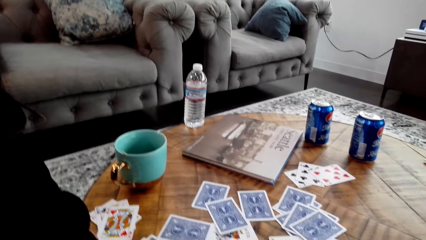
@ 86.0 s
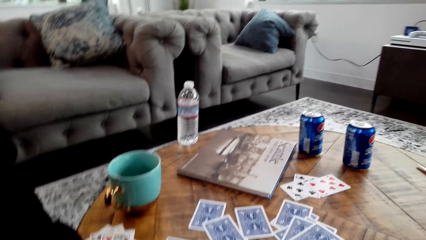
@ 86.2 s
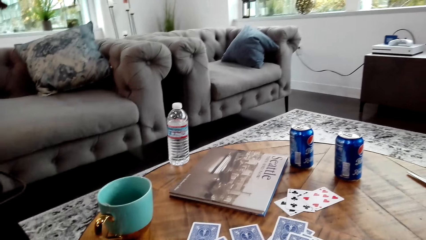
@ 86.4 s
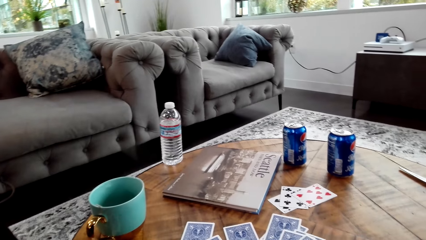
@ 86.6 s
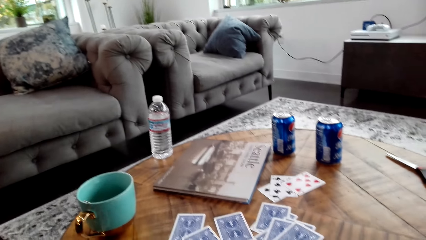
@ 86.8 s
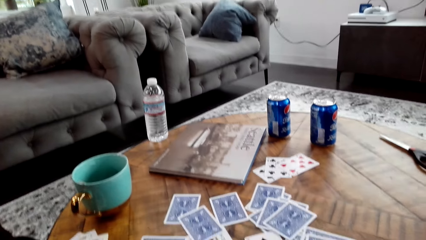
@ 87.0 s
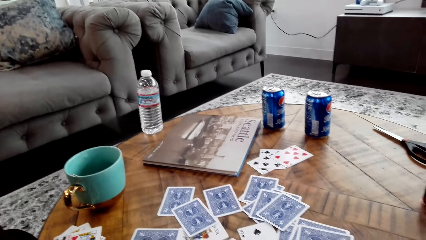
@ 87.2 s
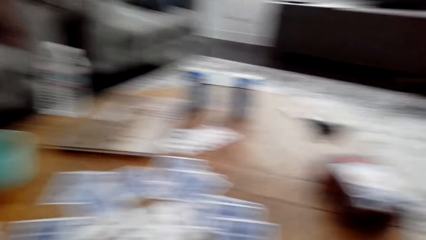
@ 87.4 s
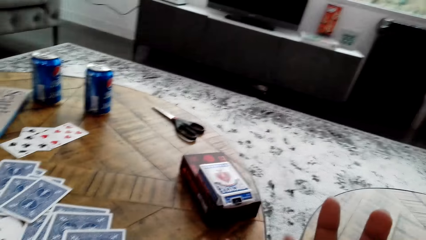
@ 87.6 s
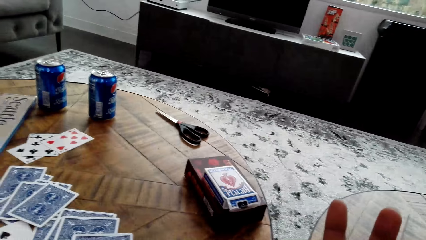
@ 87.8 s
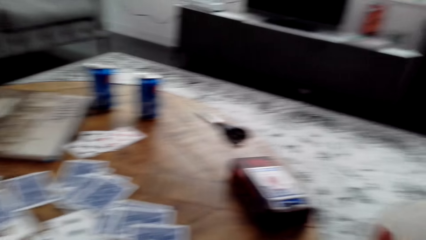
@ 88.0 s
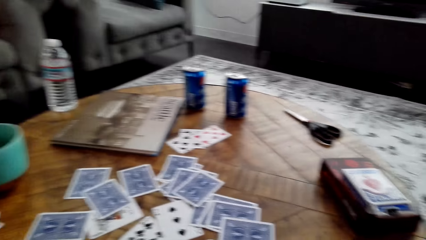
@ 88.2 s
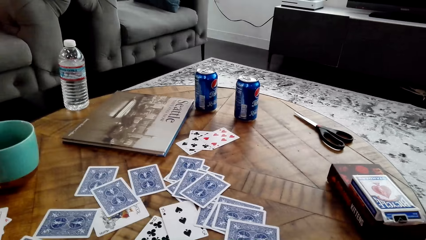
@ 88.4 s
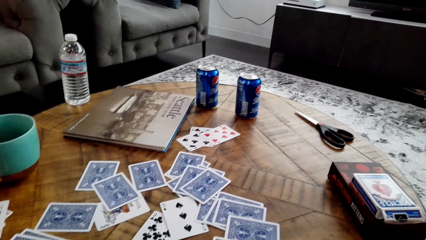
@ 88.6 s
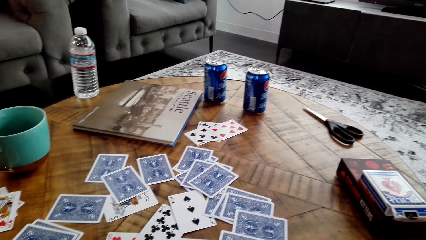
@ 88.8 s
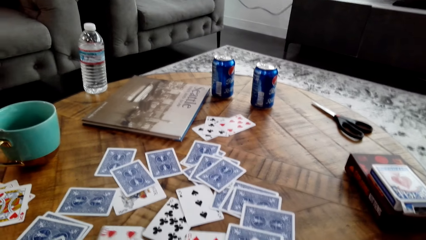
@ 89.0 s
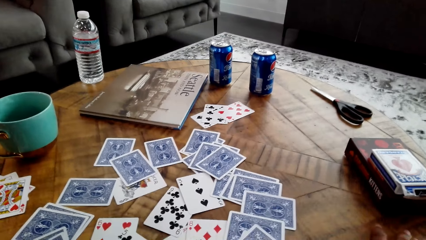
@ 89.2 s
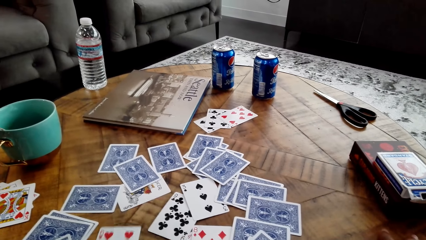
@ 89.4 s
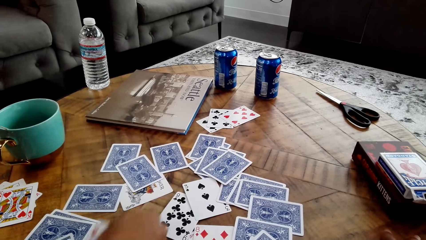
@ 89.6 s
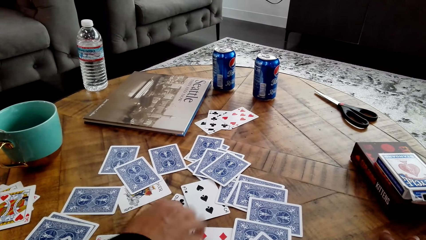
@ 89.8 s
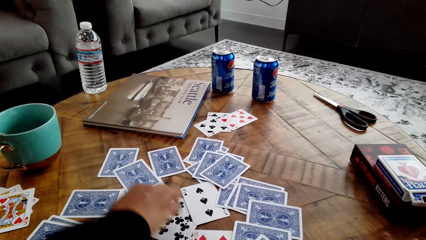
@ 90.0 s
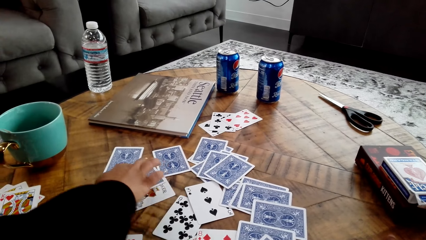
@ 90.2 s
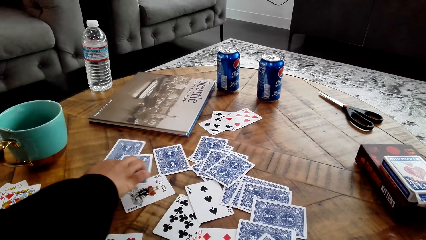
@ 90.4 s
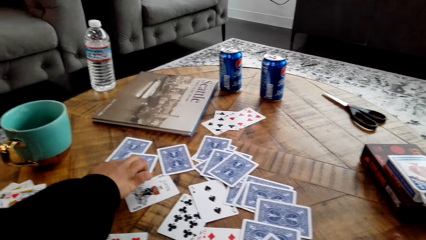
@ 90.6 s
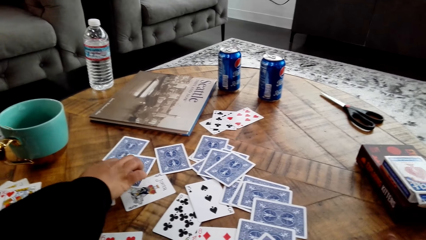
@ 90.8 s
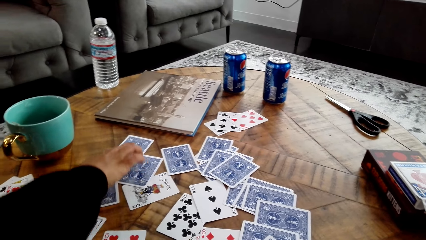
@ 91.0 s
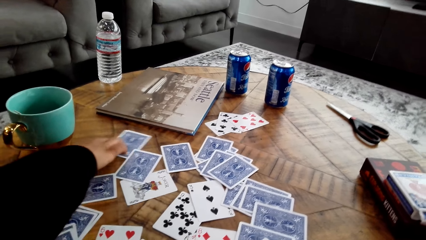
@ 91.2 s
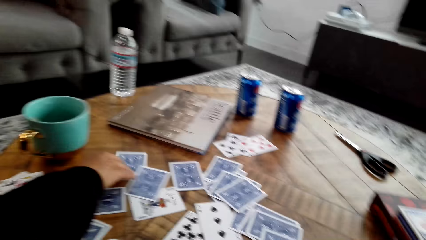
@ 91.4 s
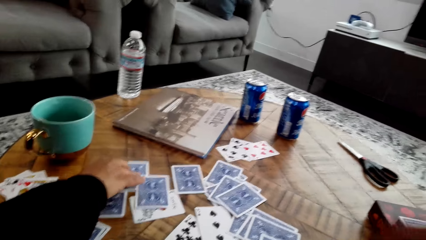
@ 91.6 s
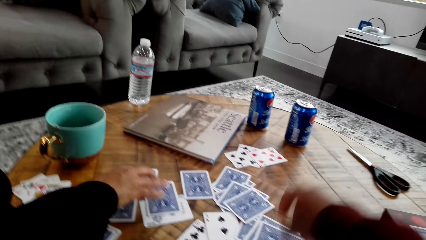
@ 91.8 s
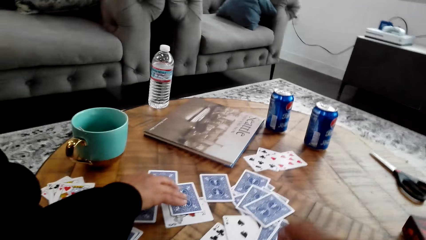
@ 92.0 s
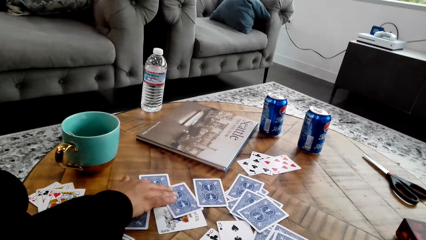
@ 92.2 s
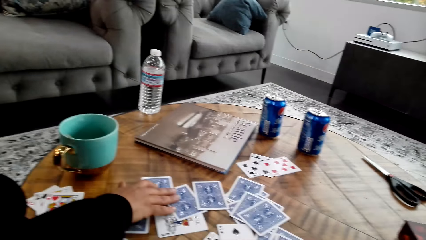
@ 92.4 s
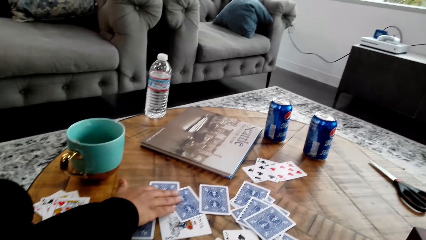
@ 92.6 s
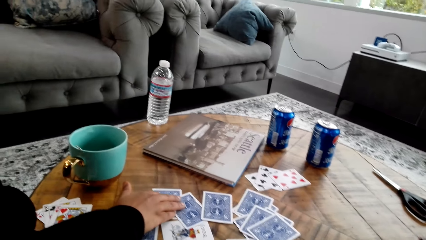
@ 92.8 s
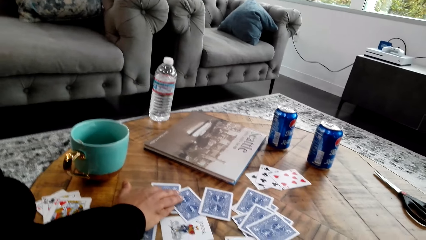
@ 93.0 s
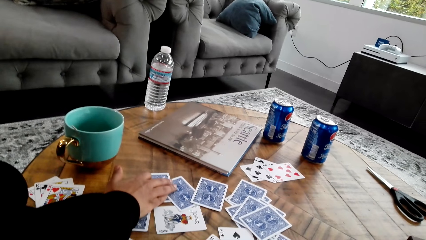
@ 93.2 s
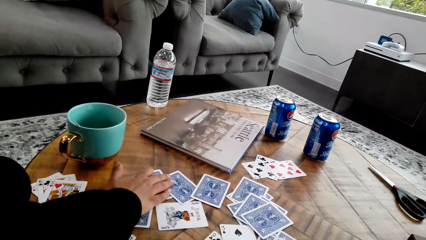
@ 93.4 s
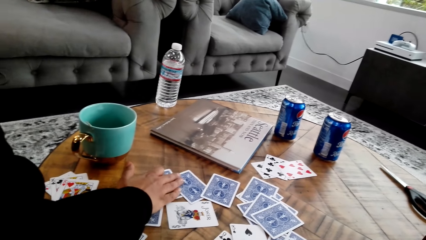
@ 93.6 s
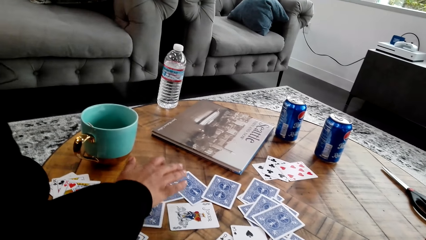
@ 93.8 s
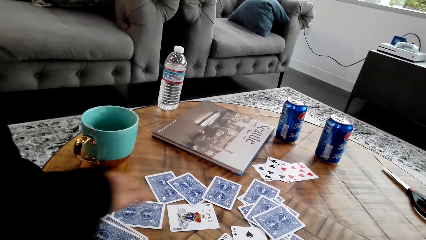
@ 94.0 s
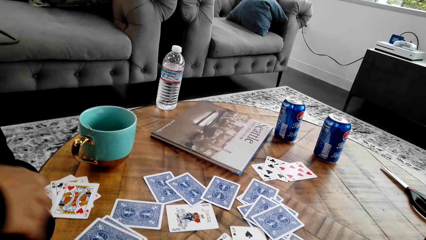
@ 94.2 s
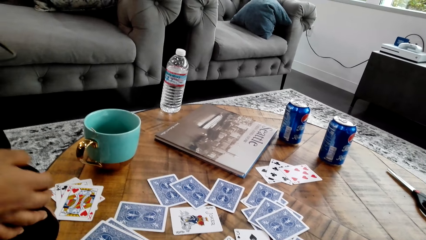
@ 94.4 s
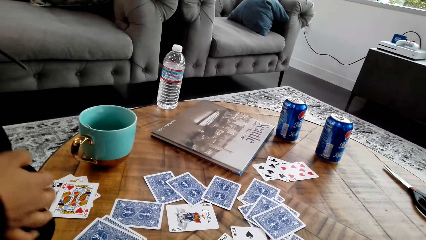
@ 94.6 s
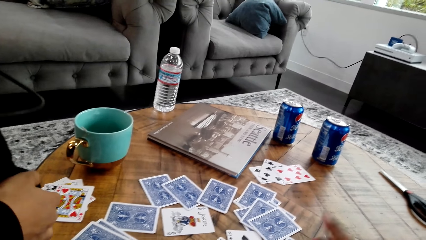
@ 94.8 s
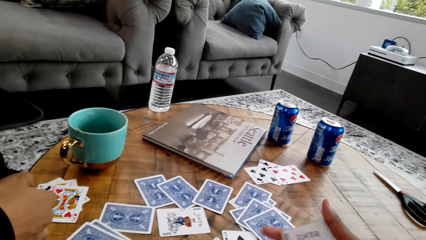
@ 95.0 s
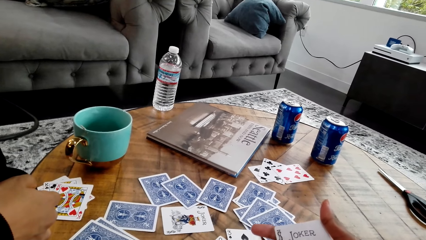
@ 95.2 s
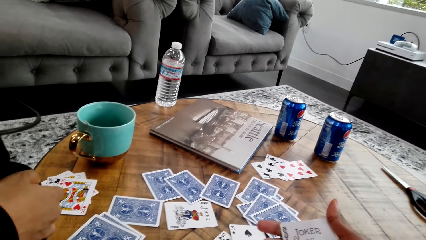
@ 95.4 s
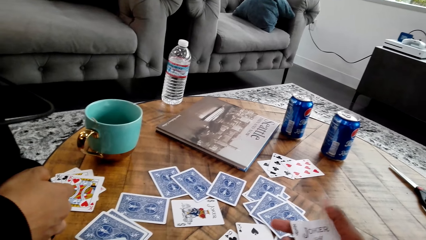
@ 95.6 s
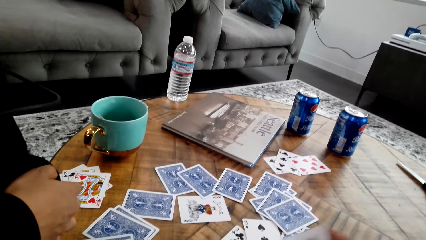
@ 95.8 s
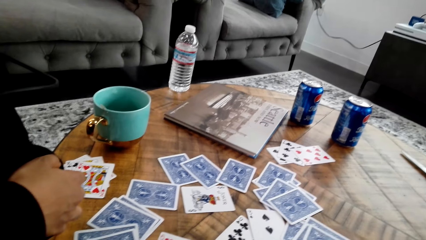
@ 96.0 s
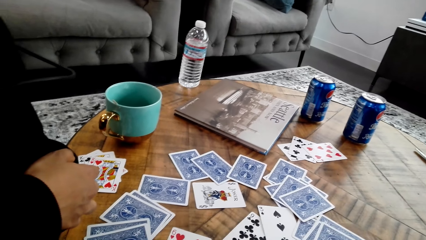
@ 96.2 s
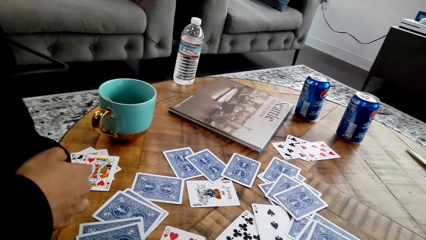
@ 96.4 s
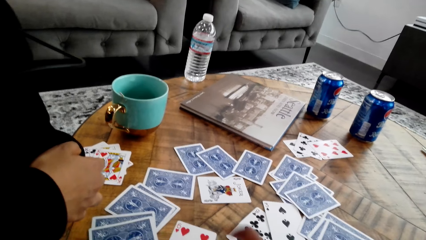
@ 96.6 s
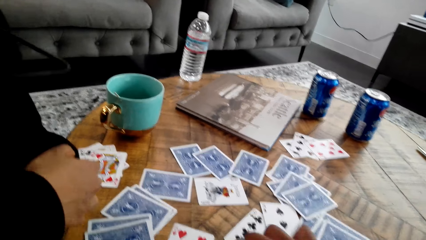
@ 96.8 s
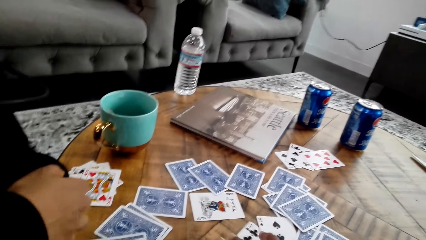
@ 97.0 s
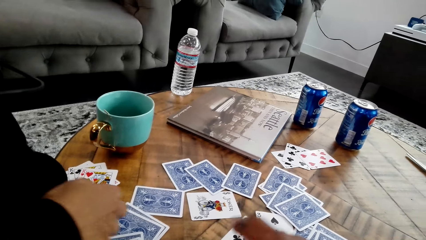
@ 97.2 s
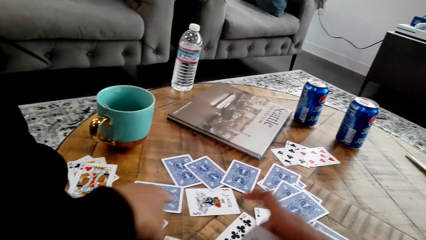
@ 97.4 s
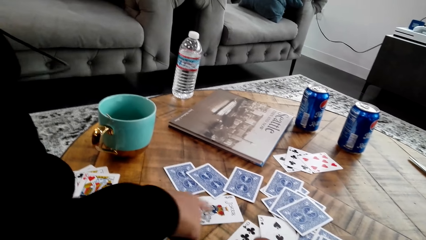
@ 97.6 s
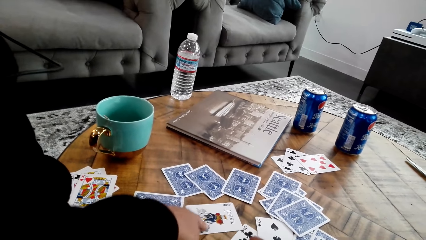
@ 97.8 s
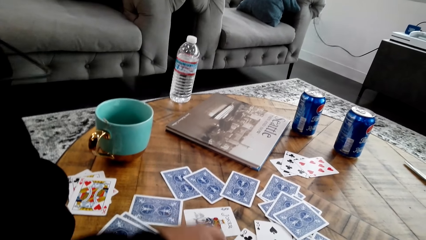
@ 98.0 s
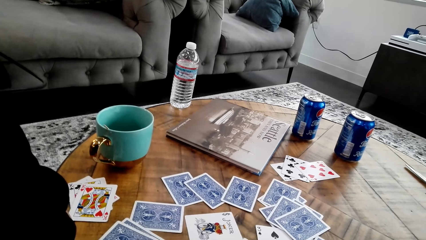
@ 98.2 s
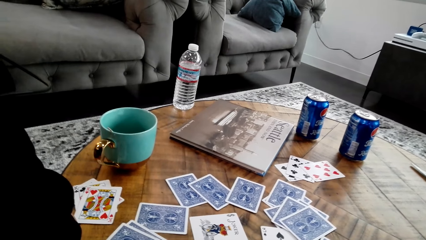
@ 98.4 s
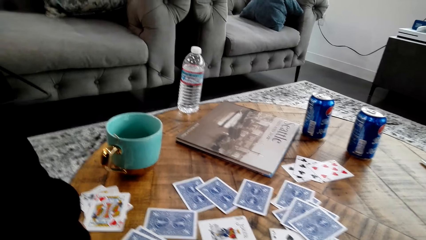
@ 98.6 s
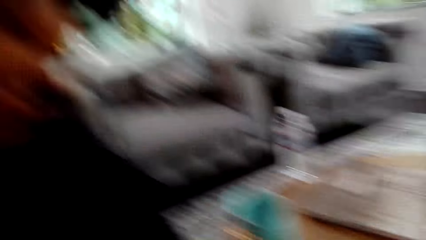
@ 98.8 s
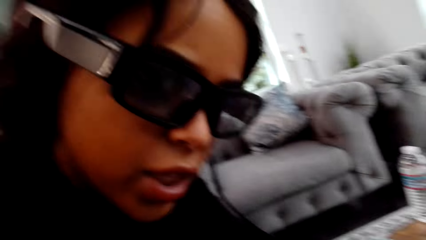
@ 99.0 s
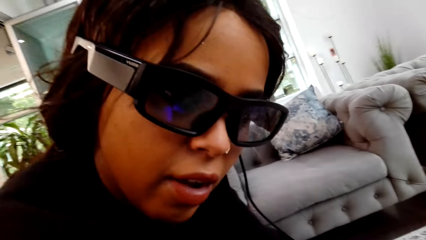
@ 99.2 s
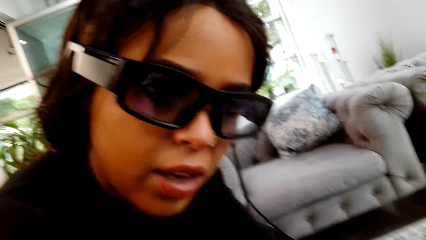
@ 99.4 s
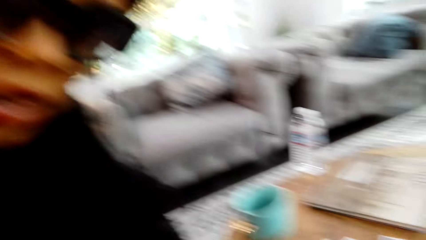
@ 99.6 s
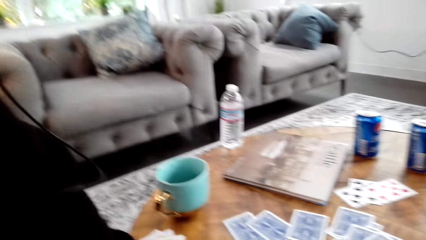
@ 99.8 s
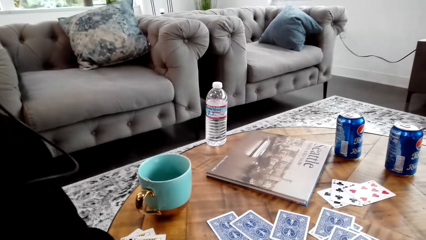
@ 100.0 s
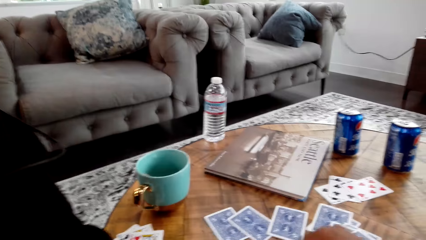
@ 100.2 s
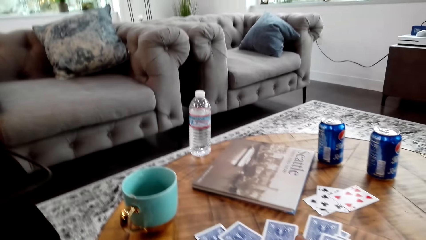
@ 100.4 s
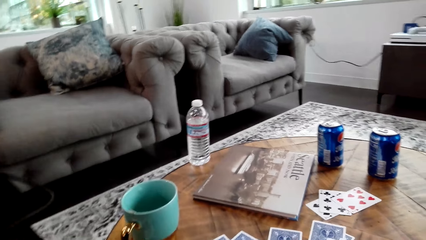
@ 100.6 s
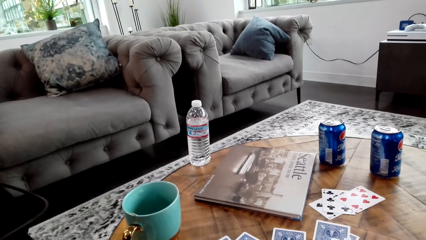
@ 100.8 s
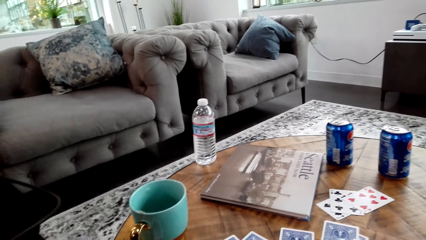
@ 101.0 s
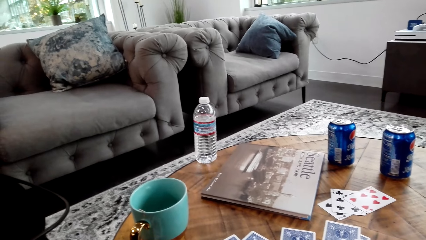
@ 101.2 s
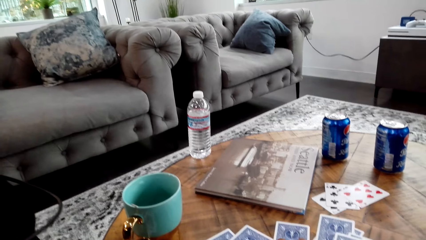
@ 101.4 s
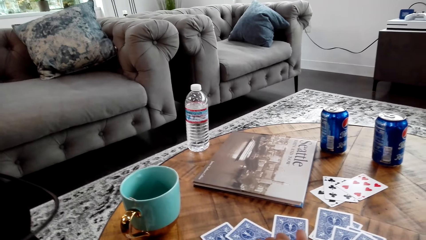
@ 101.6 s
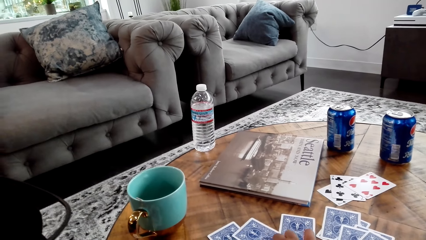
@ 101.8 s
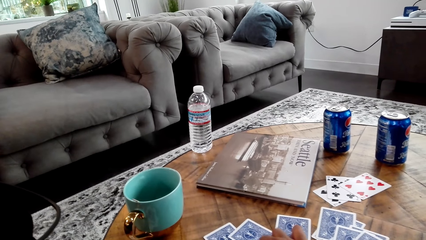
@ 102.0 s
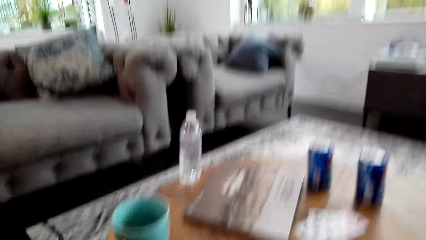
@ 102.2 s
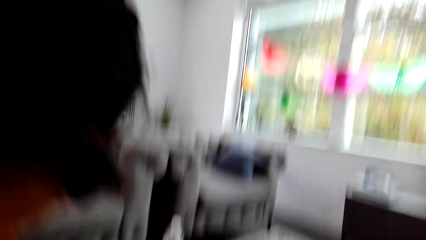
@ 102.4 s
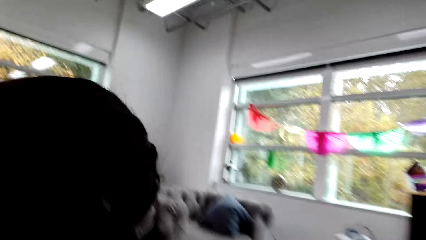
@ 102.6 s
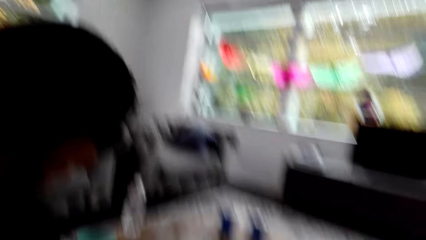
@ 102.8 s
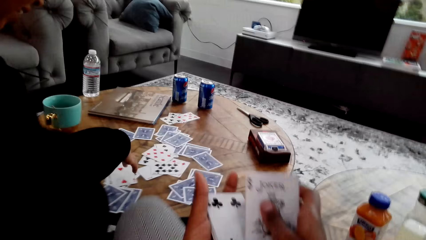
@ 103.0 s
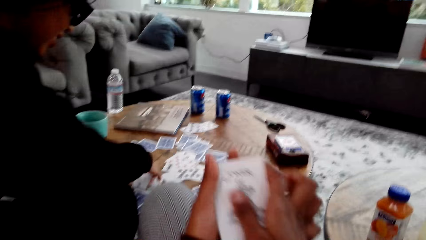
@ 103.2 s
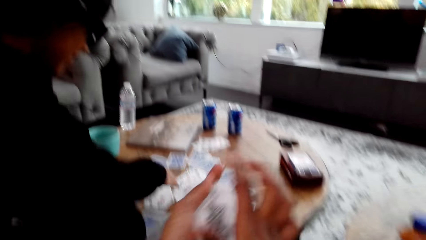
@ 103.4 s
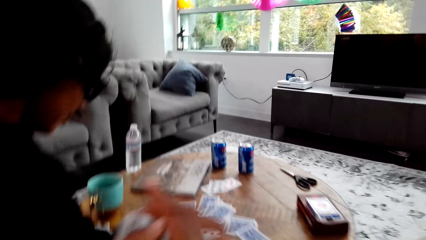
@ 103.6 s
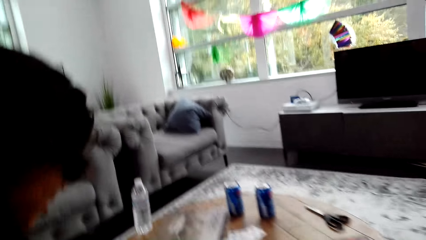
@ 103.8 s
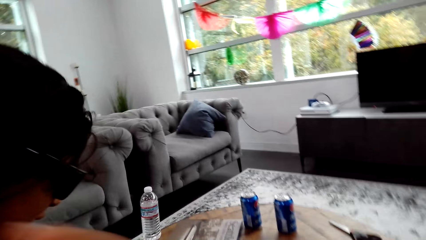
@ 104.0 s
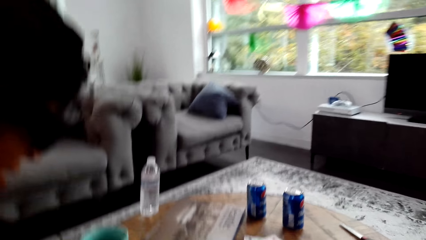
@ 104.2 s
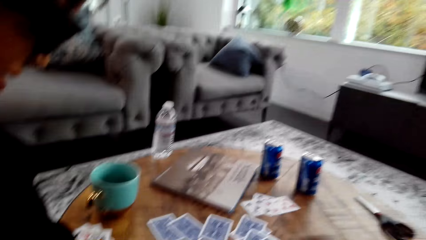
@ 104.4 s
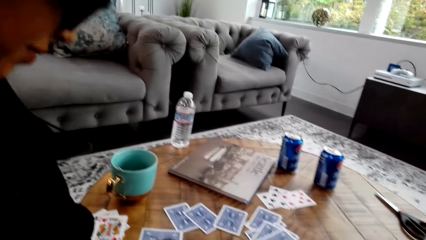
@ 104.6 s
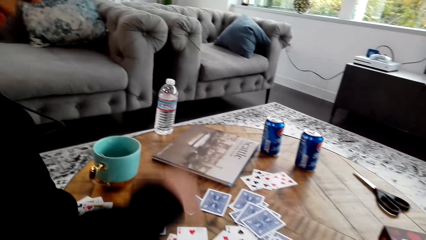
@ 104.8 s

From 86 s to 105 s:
The camera wearer moves a hand. A woman touches cards from the table and moves the cards on the table. The camera wearer holds the cards in her hand and moves the cards on the table. The woman points at the cards. The camera wearer looks at the woman. She arranges the cards in her hand and holds the cards with her hands.
